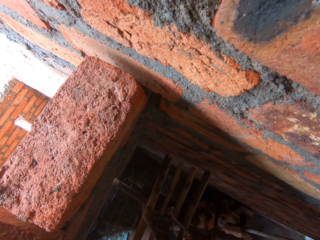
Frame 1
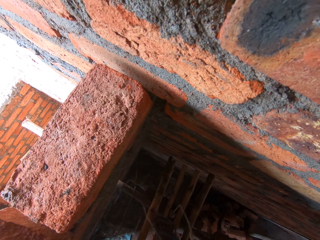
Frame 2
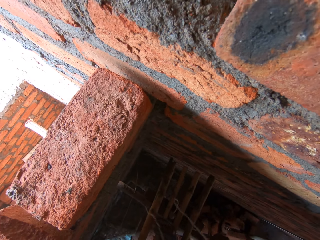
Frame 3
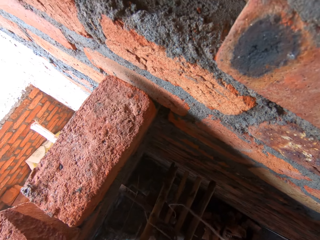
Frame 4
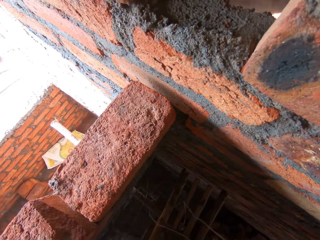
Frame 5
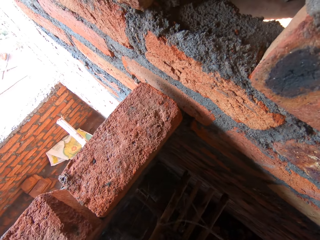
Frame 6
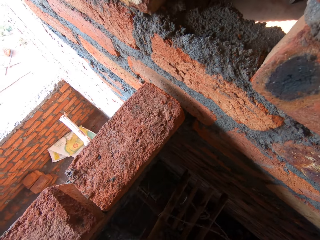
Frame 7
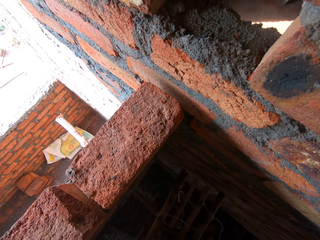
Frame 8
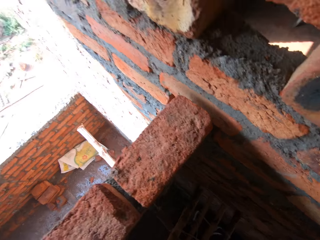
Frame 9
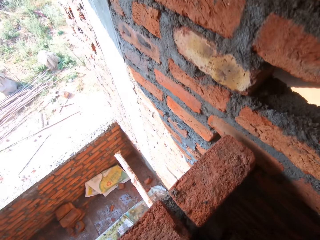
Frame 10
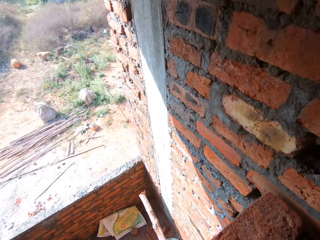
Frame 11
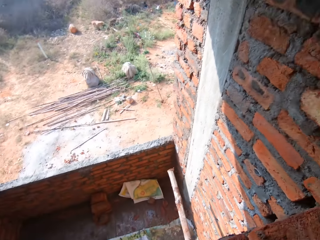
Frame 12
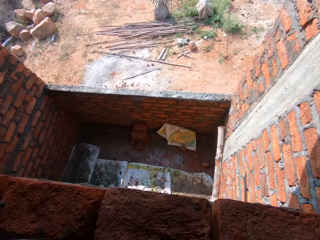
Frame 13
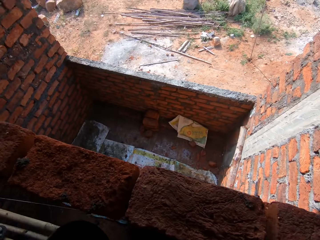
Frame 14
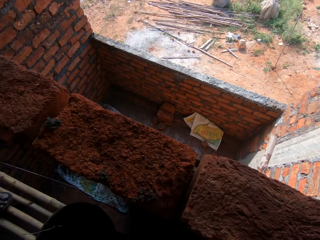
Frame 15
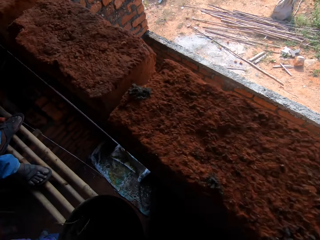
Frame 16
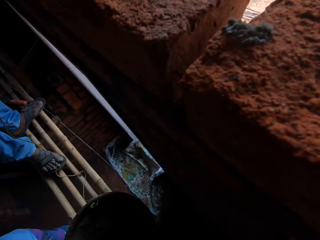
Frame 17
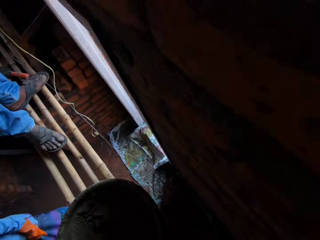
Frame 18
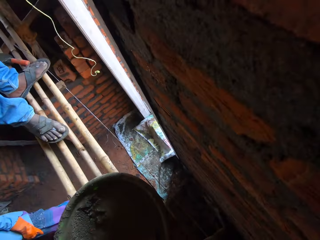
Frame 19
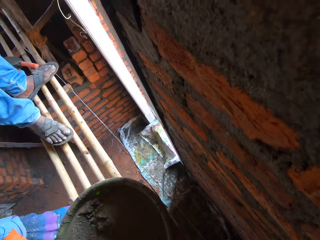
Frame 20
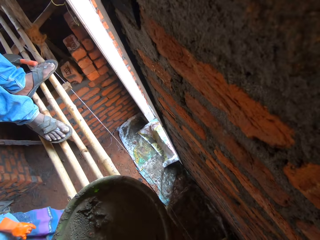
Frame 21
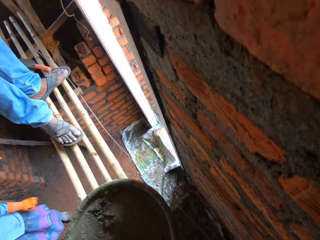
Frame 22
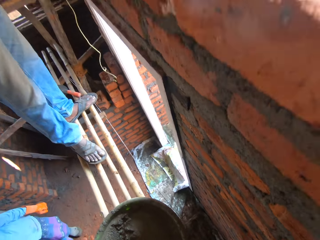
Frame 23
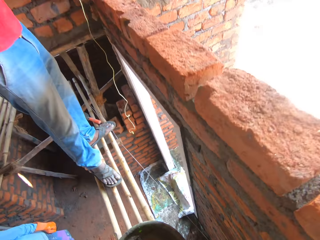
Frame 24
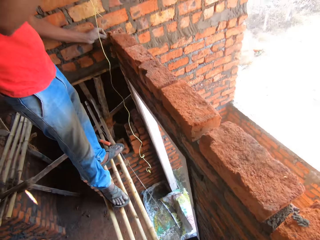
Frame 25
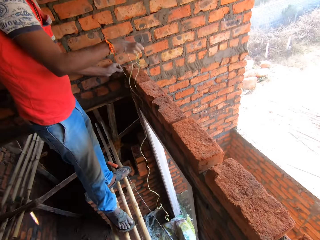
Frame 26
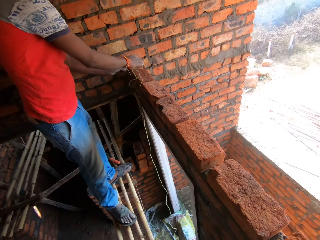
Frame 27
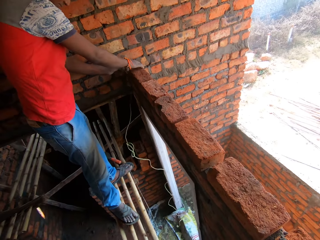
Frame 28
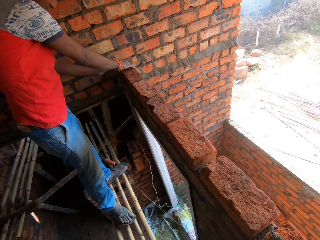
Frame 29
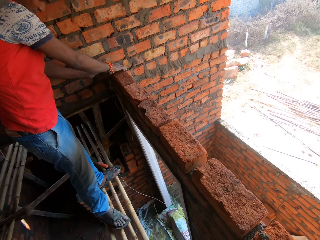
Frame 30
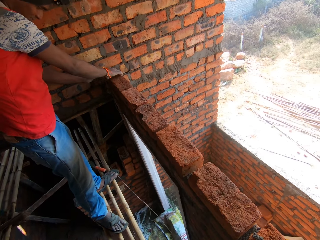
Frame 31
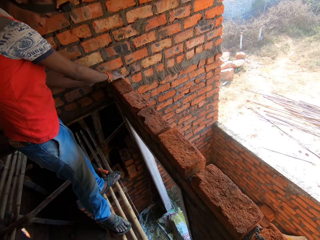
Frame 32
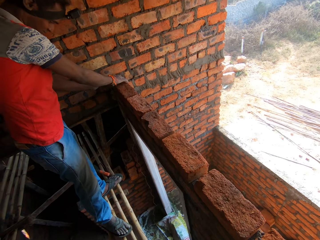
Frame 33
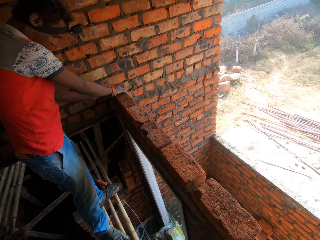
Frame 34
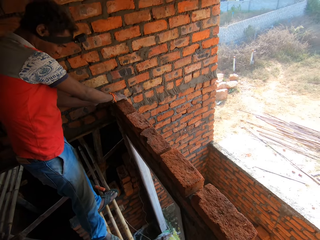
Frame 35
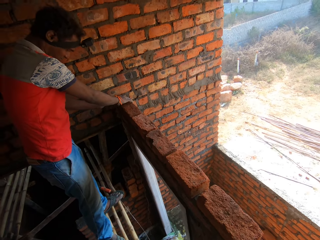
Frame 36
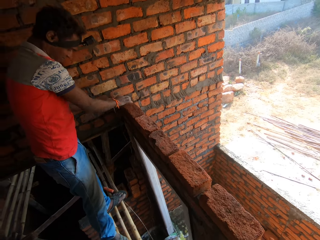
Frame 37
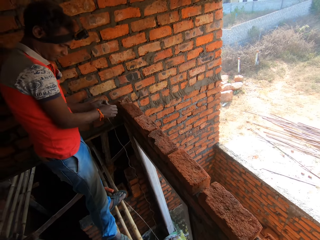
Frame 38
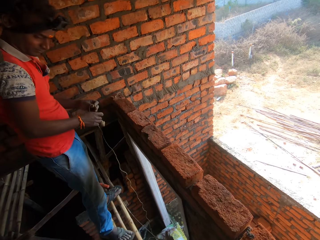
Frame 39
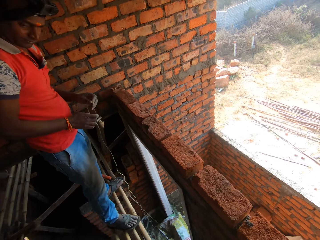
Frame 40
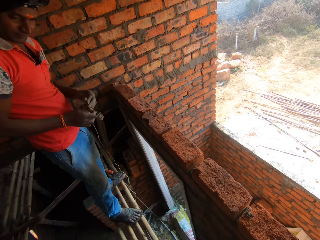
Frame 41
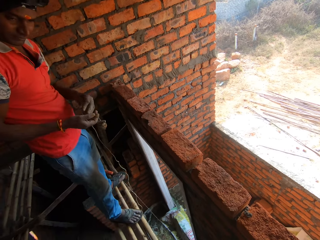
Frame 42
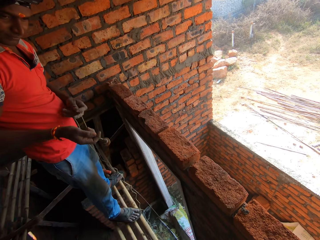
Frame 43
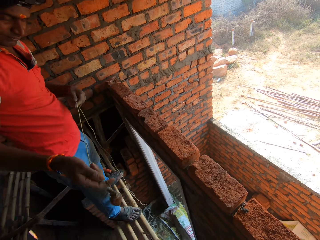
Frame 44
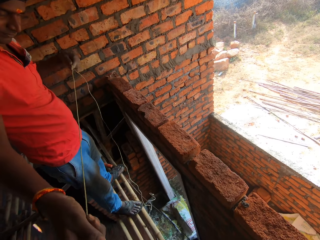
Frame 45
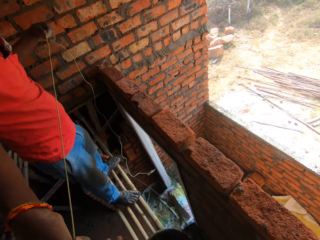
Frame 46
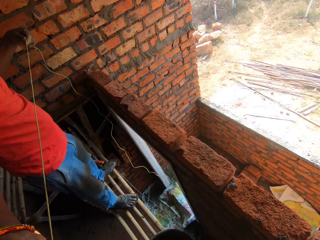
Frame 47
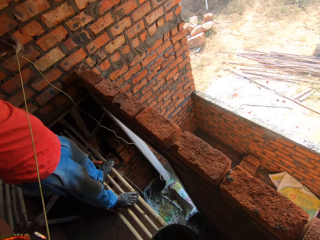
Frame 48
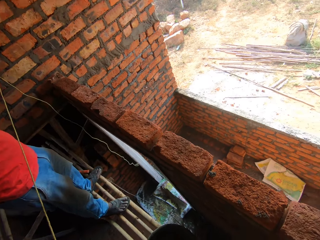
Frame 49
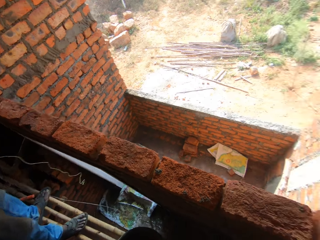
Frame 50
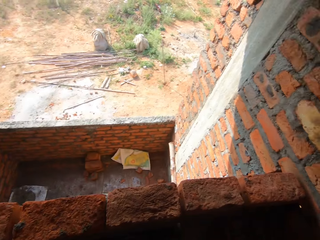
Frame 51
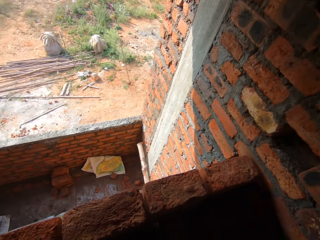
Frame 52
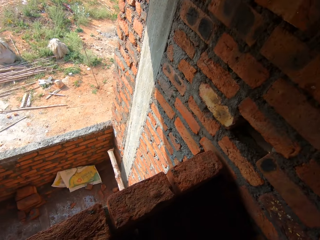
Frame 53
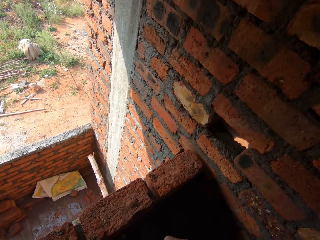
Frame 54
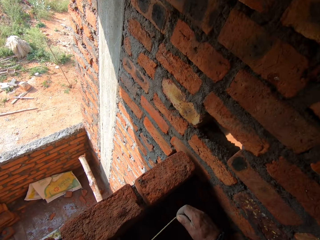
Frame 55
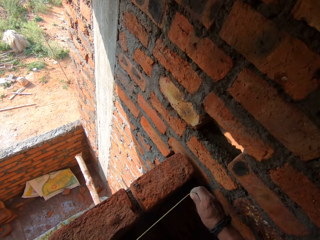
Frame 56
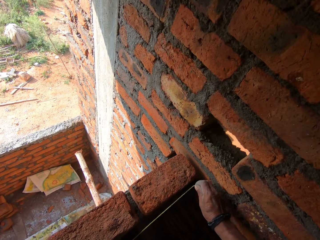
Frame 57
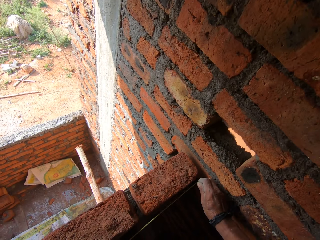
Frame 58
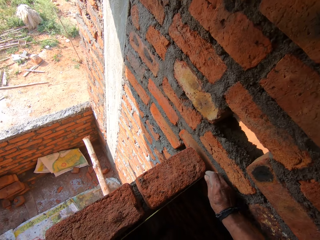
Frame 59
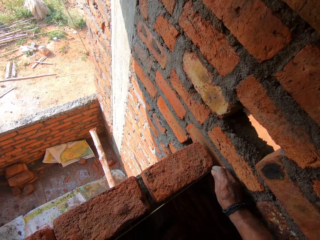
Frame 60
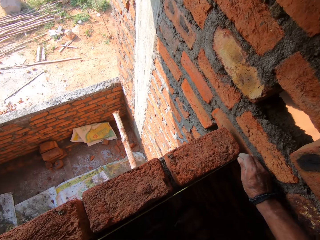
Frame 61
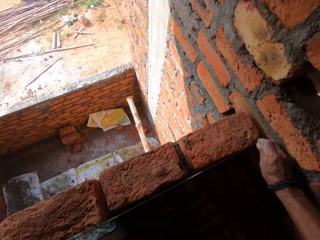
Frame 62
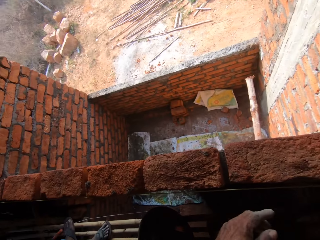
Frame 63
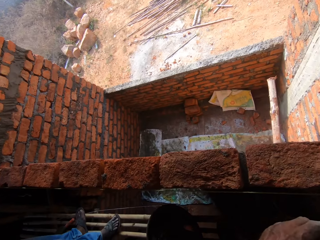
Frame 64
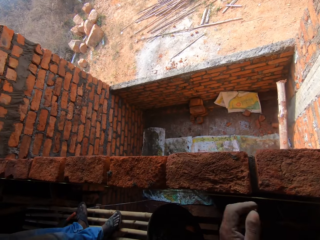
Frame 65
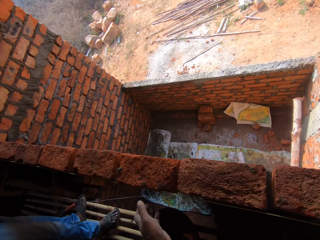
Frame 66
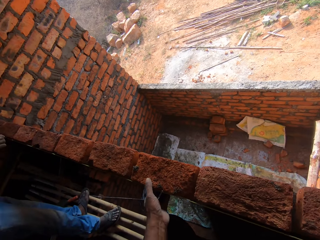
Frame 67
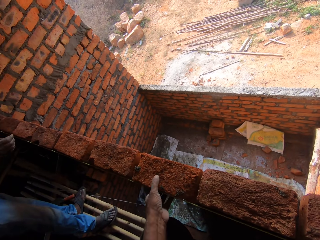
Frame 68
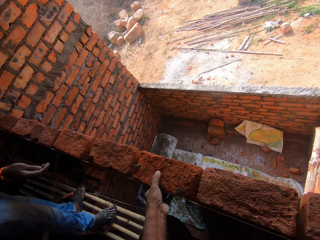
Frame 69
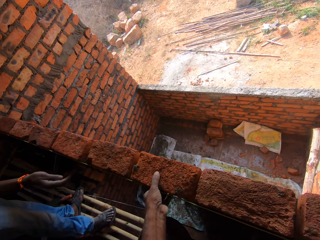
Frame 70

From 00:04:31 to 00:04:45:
The camera wearer looks around. A man measures the size required with the plumb bob. The man pulls the string. The camera wearer looks around. They measure the size required. They hold the string.

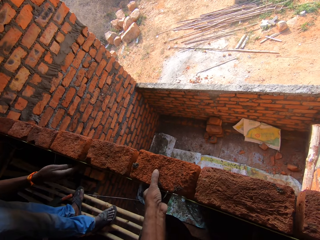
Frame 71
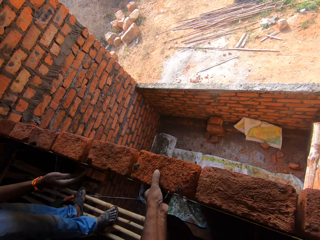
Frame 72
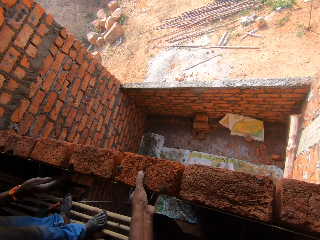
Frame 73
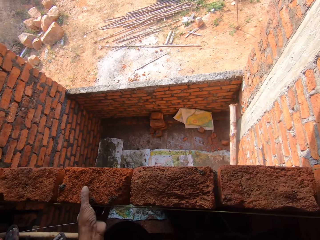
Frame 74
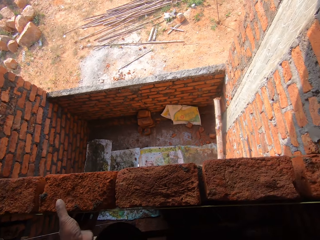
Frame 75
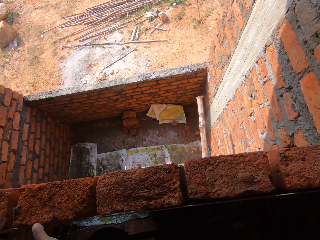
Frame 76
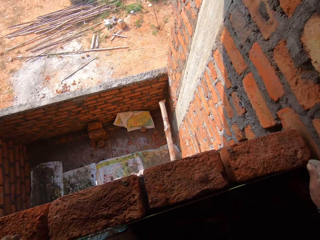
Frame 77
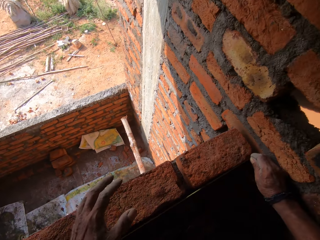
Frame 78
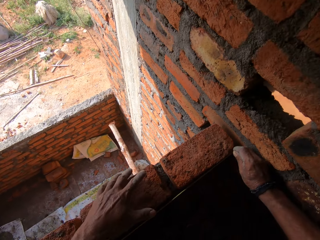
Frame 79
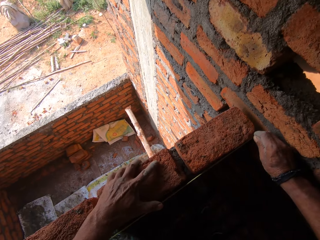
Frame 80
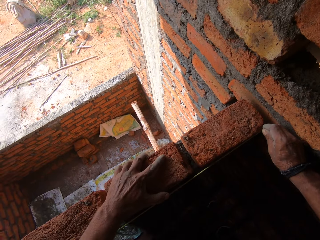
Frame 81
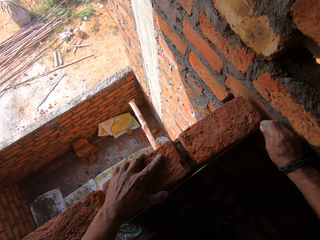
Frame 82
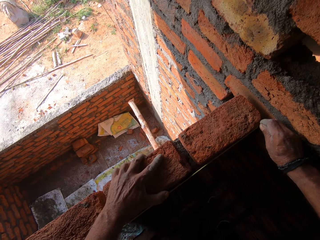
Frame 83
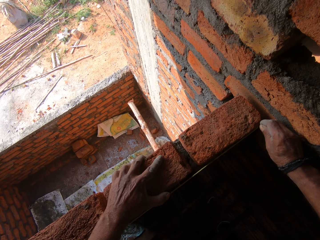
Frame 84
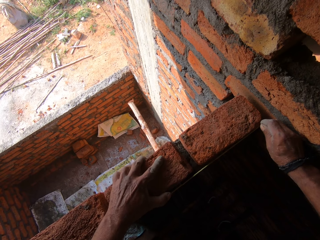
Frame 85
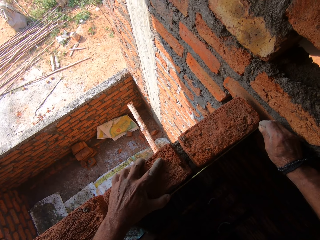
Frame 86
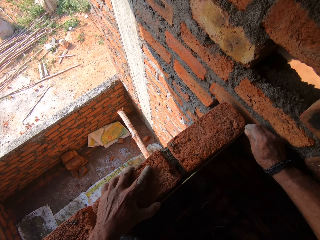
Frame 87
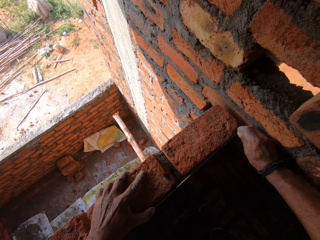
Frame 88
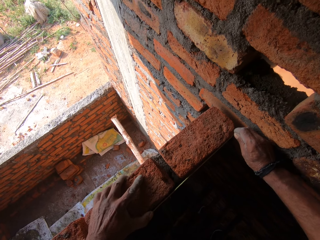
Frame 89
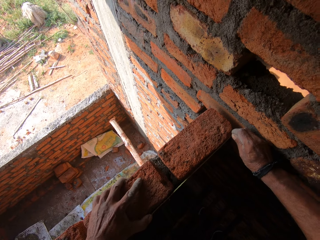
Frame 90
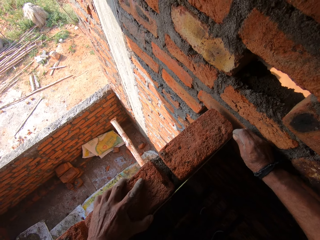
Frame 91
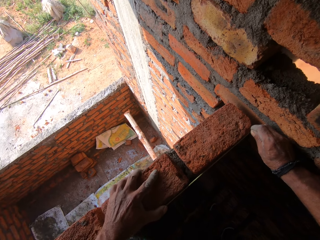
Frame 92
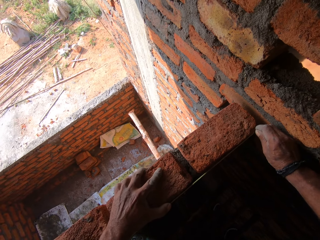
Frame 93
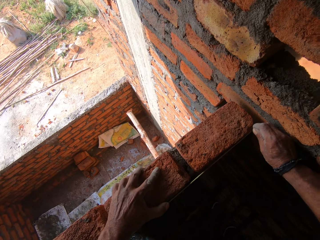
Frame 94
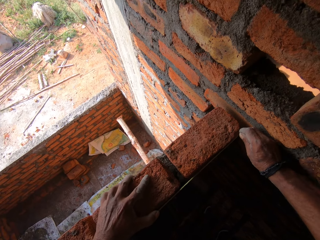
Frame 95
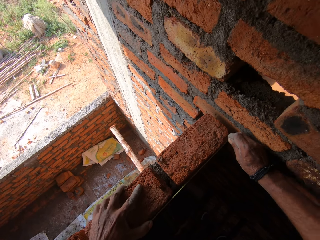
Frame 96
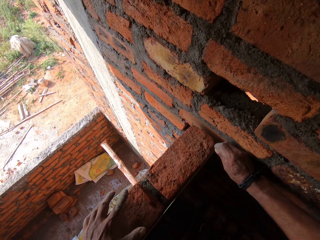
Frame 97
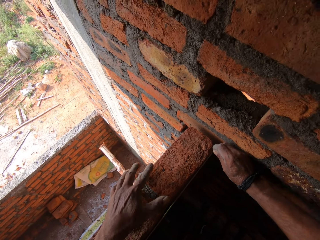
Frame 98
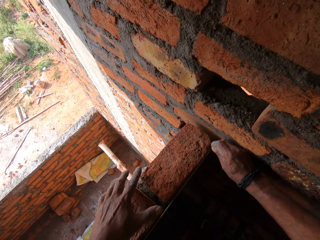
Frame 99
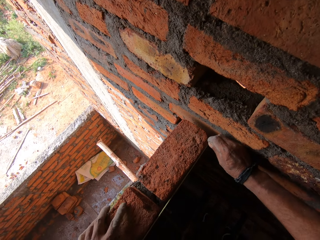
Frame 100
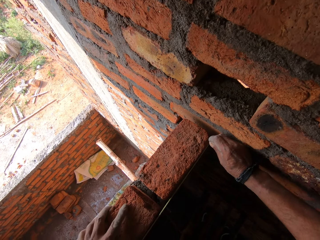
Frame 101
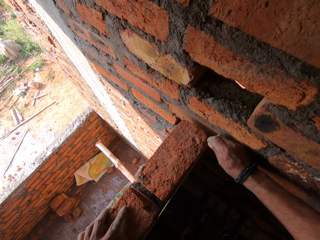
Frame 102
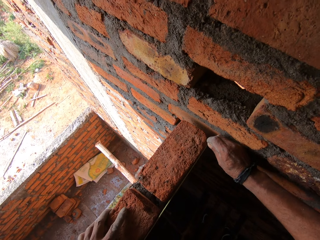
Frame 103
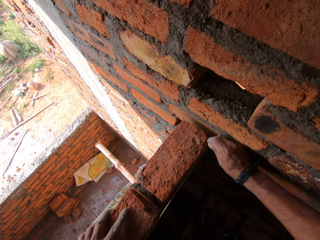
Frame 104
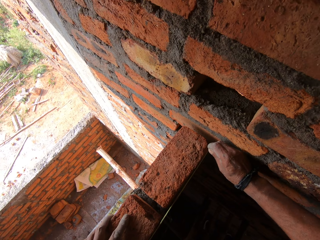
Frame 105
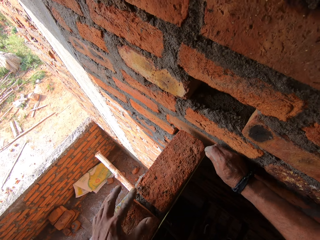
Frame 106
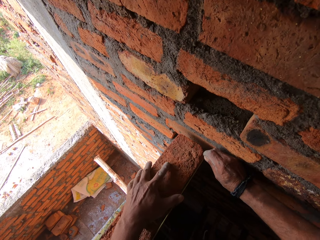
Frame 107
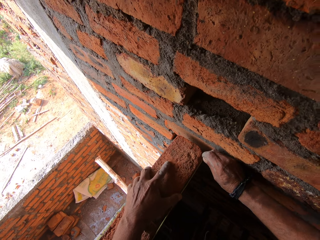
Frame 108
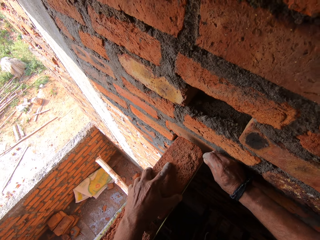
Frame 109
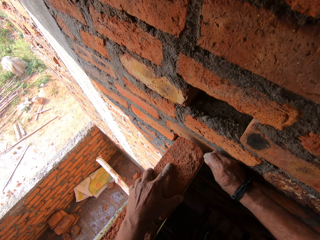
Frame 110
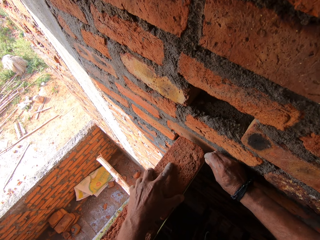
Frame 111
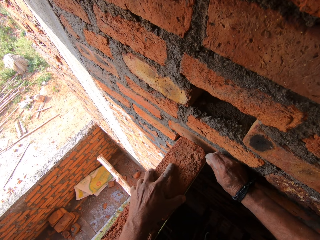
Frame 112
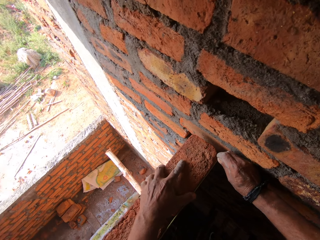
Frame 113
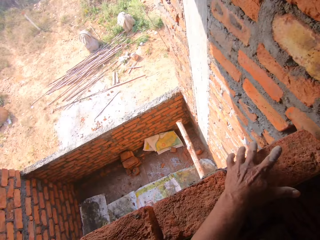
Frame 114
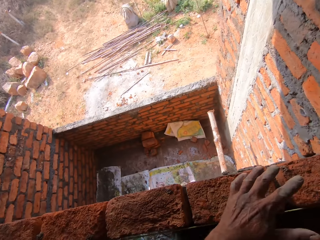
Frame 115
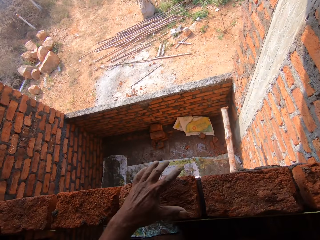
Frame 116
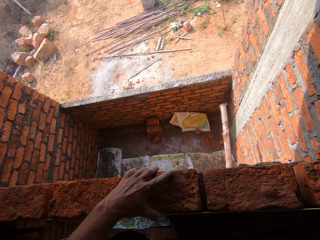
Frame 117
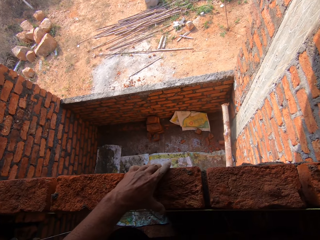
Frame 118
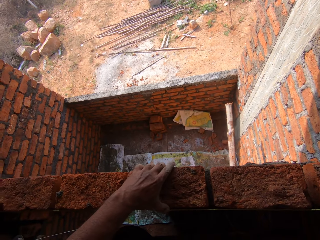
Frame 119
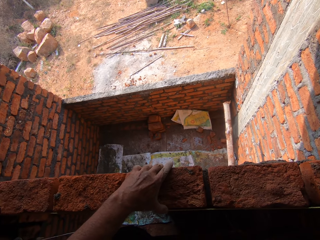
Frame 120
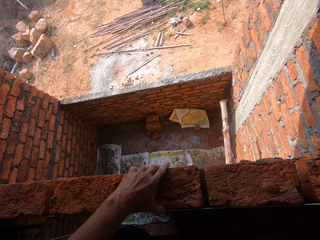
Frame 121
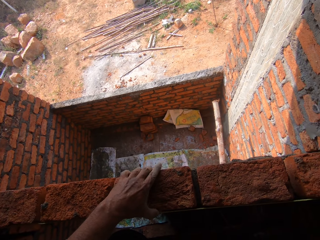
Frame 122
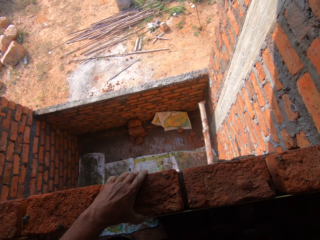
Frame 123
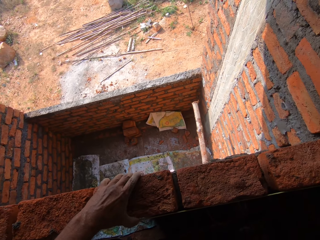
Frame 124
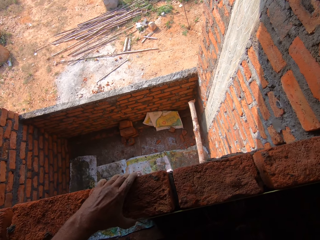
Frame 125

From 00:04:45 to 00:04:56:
The camera wearer adjusts the bricks. A person adjusts the bricks.
